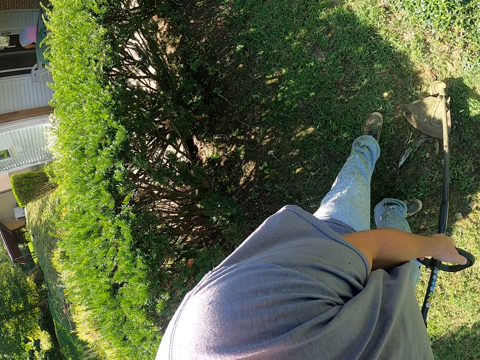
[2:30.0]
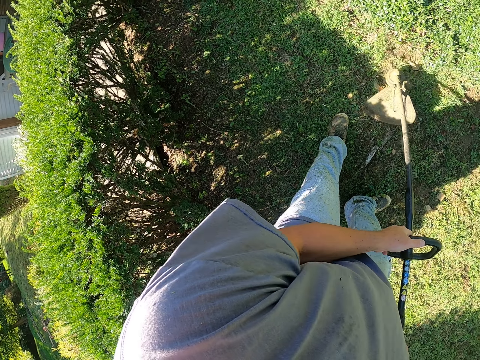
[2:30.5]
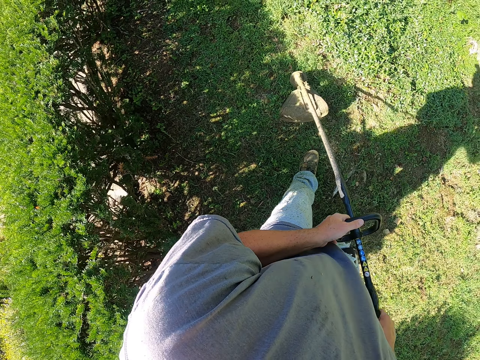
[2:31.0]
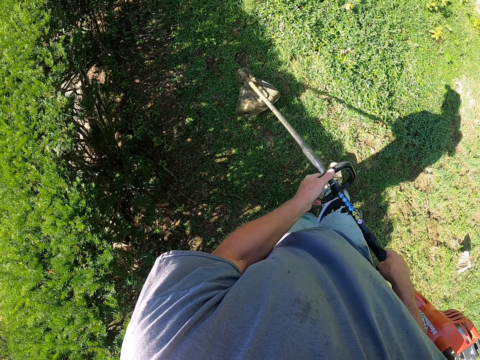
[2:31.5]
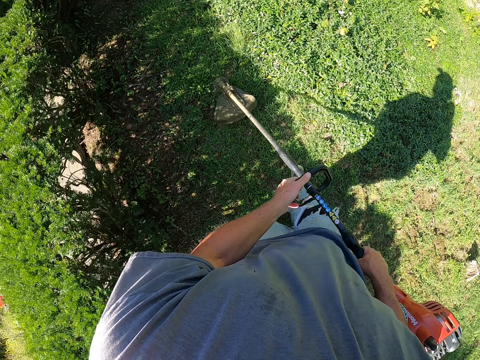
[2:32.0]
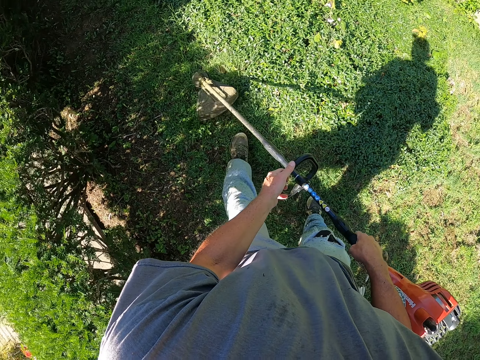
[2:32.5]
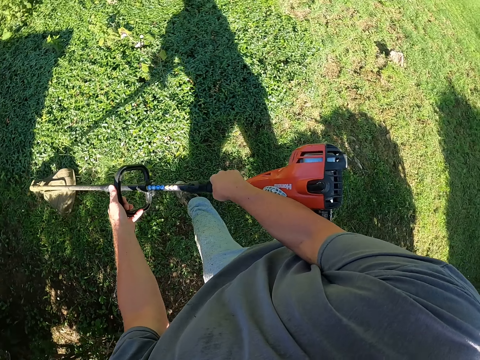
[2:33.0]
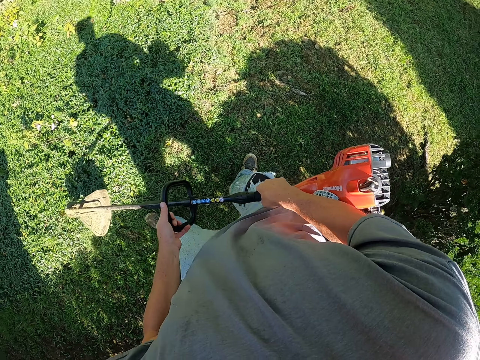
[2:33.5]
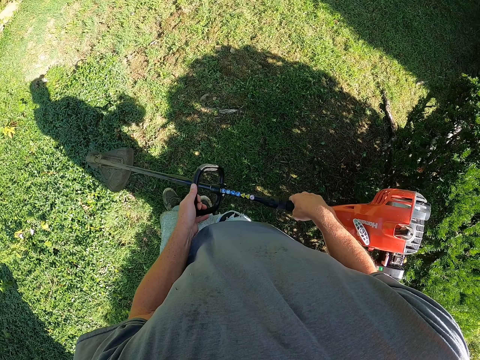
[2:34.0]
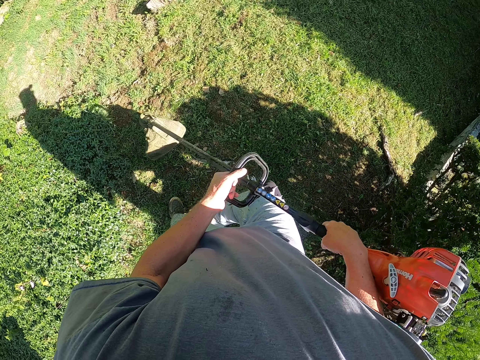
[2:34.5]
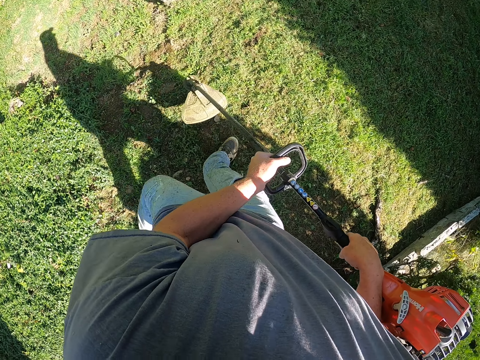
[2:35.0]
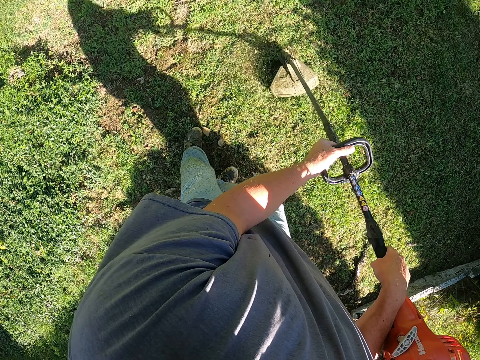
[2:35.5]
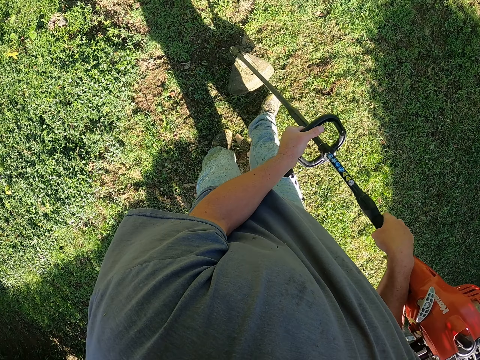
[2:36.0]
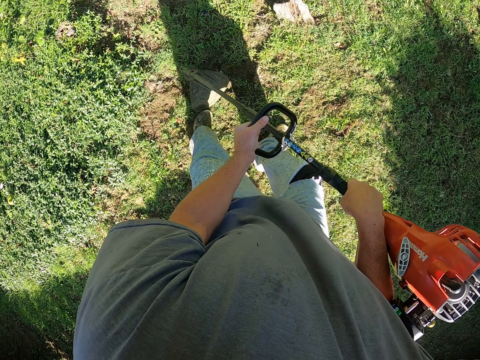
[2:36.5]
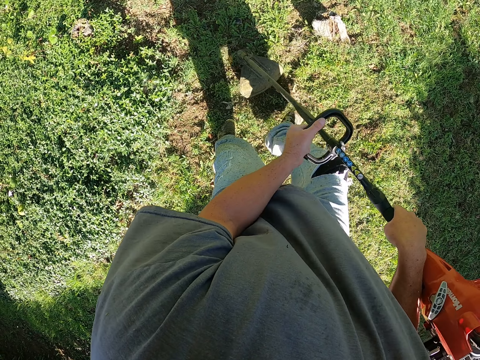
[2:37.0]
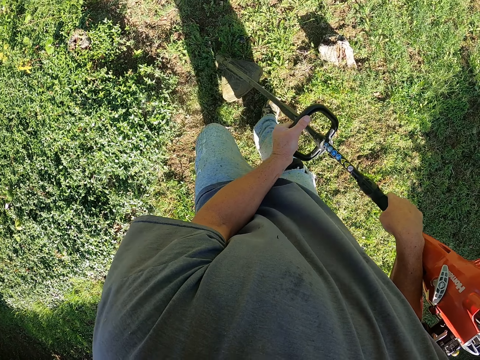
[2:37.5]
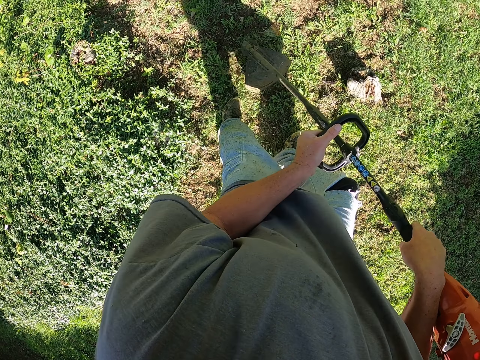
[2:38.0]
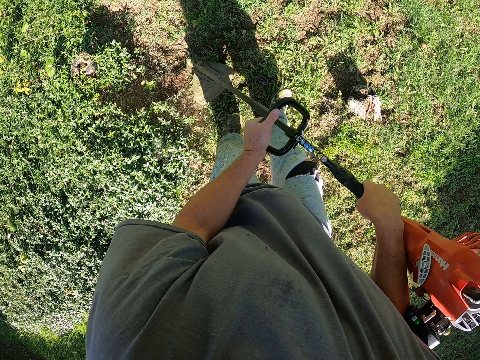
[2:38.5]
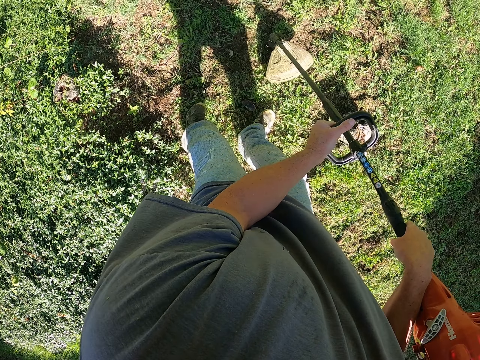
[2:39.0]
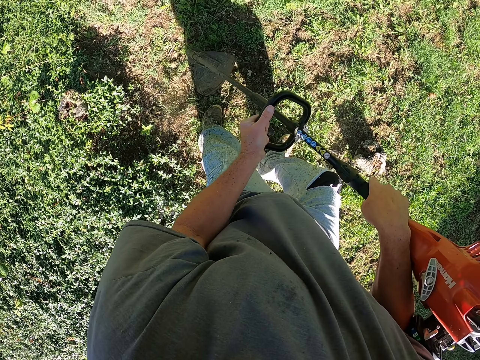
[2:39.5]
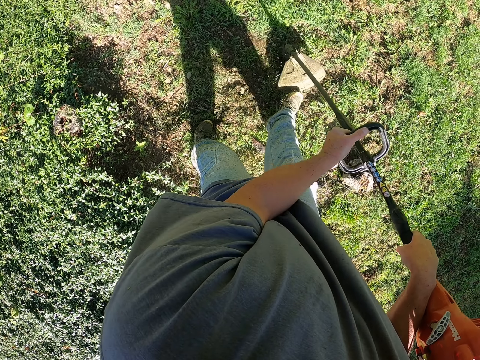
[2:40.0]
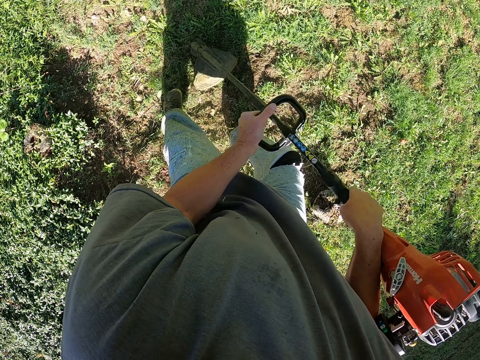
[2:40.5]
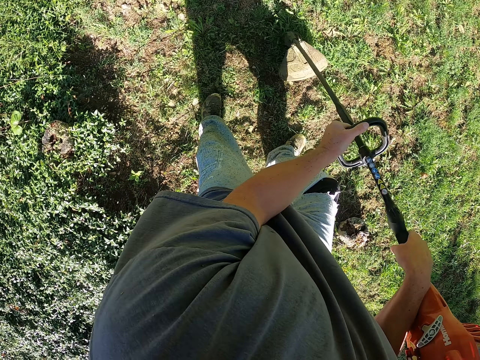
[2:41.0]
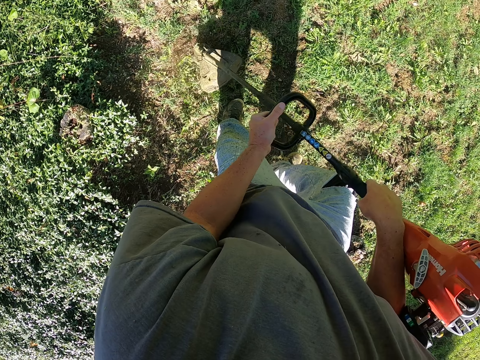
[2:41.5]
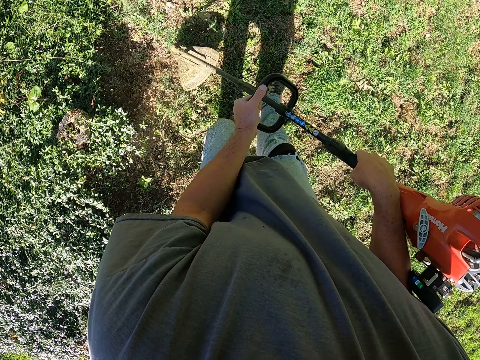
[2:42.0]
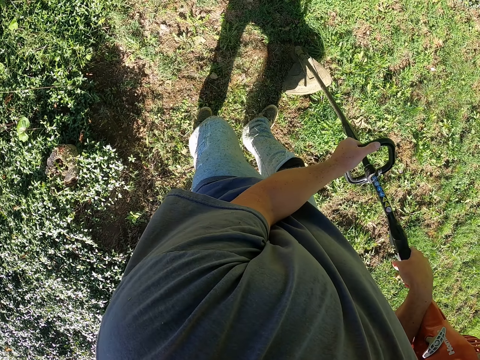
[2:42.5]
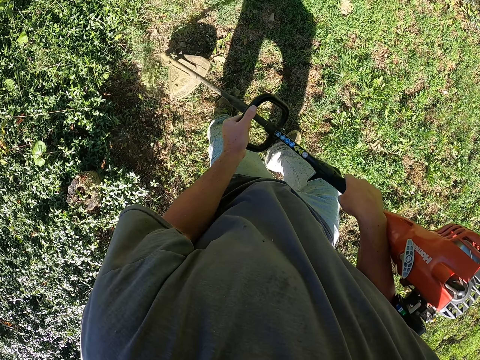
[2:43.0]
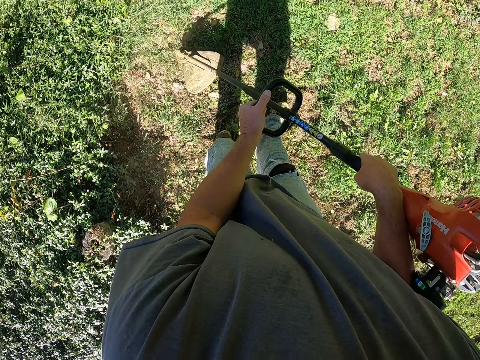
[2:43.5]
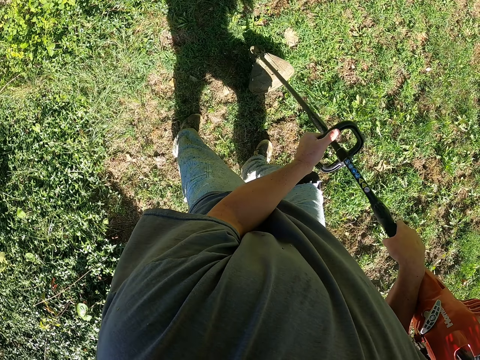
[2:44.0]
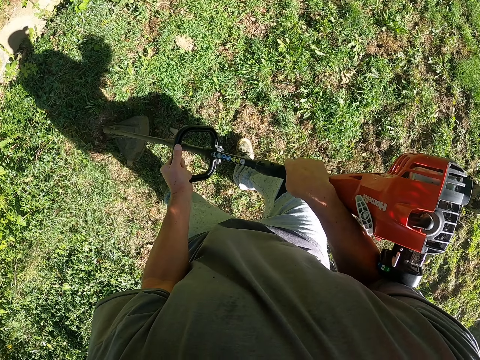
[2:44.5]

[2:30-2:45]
The camera wearer moves around. They cut grass with the cutting machine. They move around. They cut grass with the cutting machine.

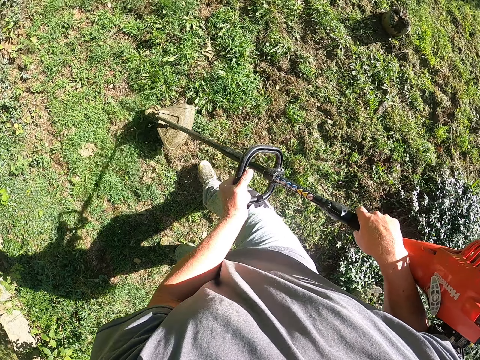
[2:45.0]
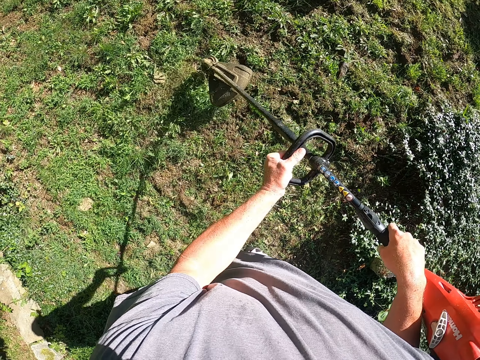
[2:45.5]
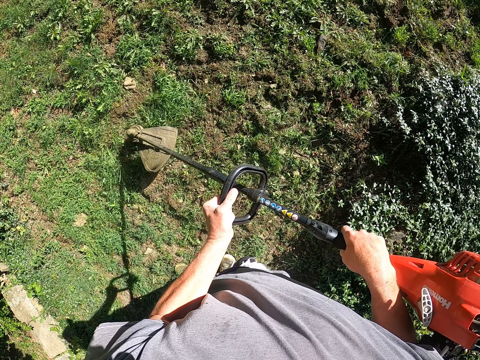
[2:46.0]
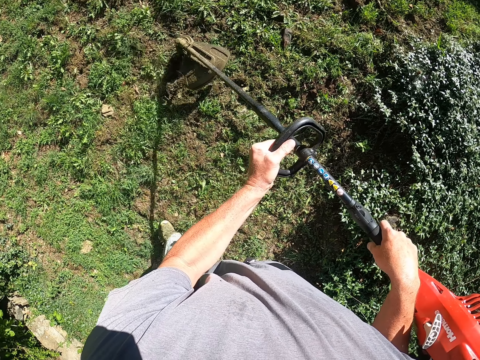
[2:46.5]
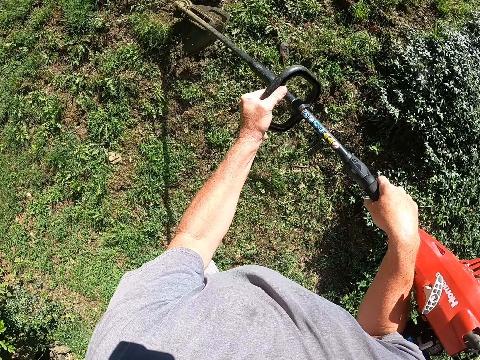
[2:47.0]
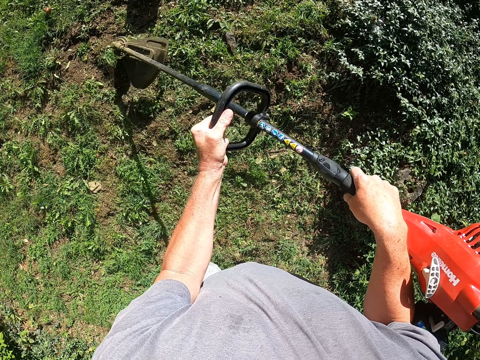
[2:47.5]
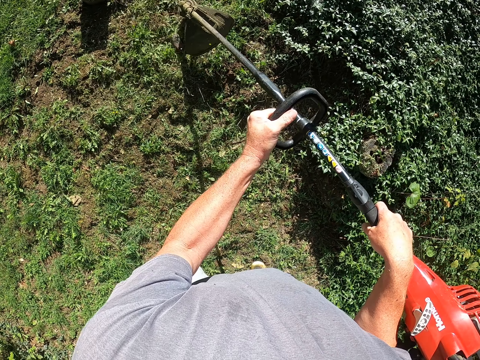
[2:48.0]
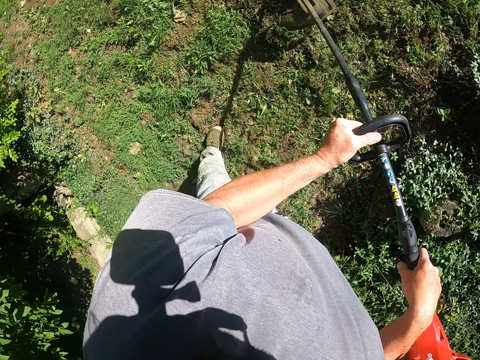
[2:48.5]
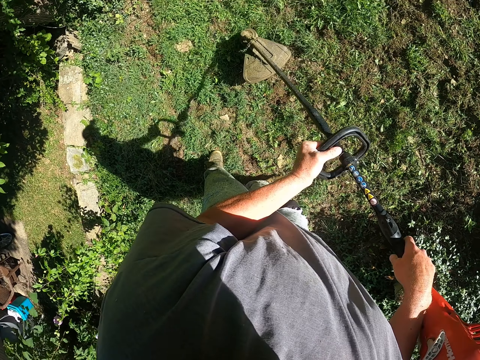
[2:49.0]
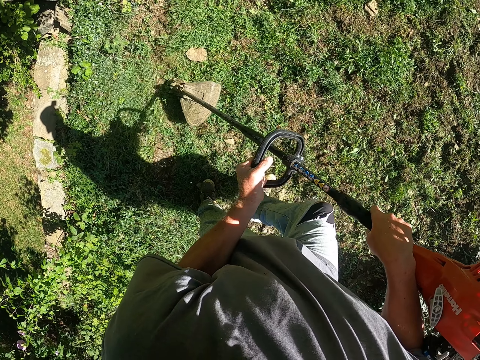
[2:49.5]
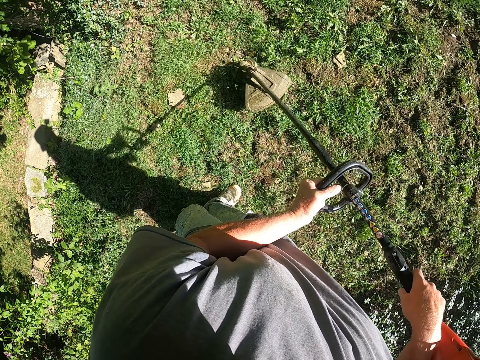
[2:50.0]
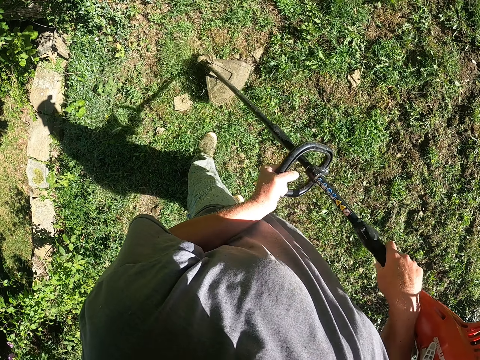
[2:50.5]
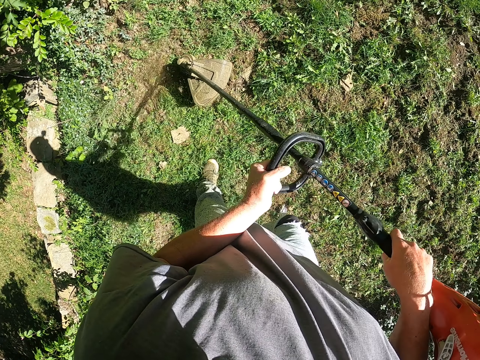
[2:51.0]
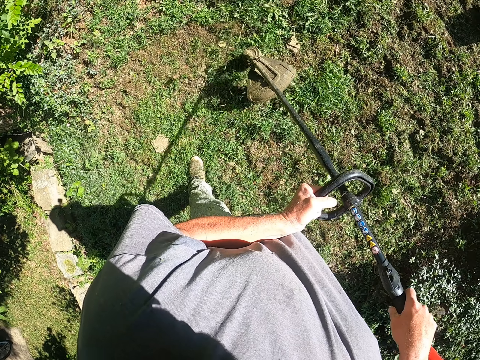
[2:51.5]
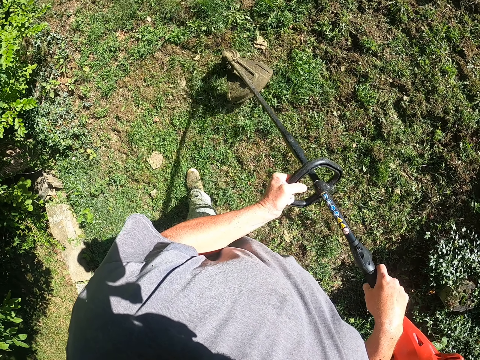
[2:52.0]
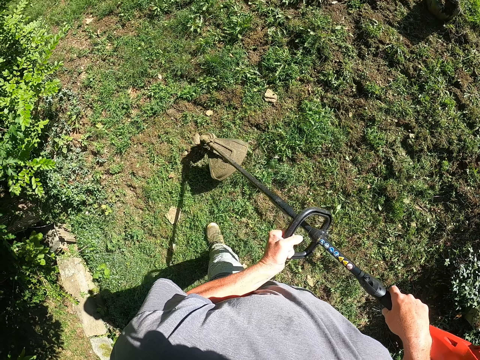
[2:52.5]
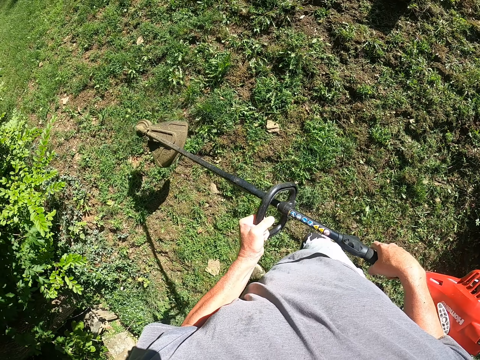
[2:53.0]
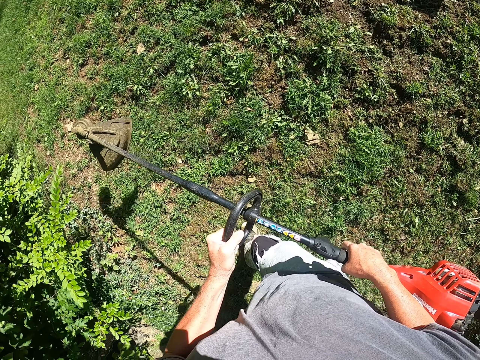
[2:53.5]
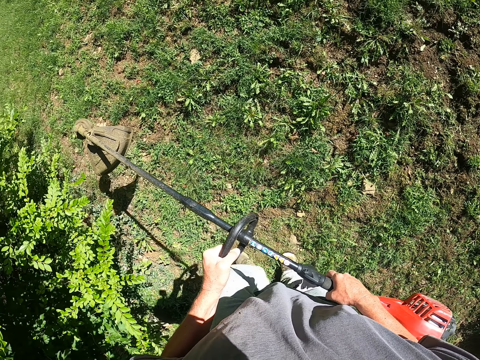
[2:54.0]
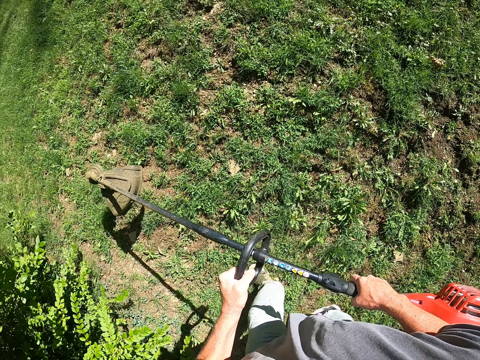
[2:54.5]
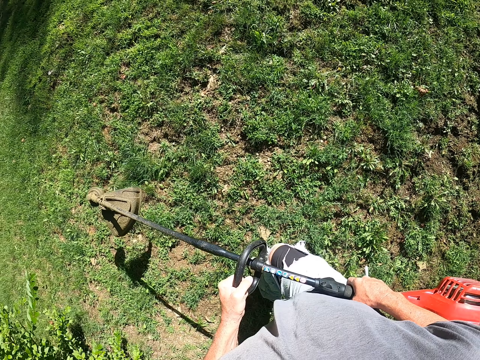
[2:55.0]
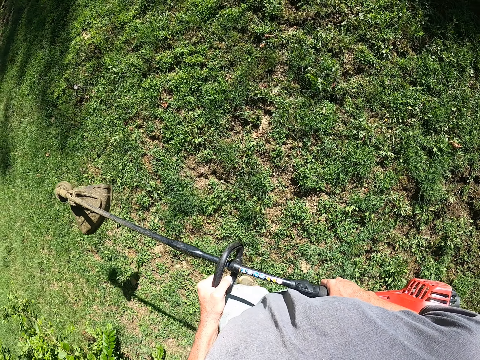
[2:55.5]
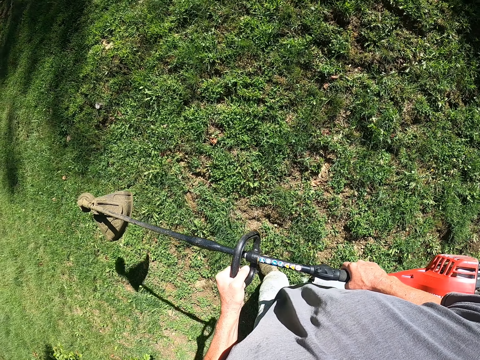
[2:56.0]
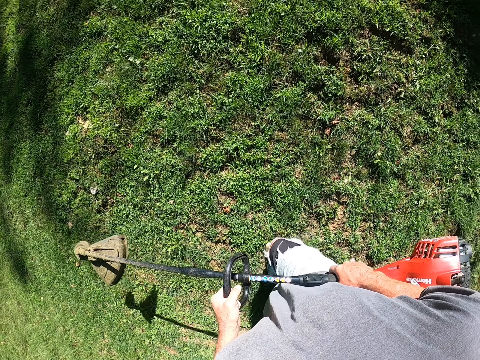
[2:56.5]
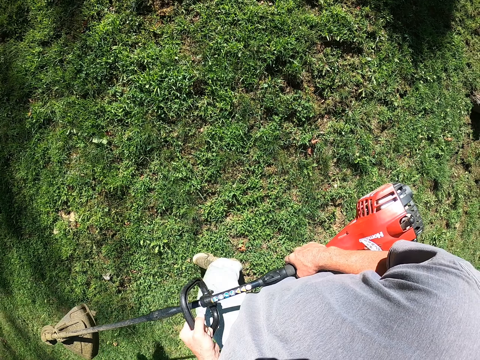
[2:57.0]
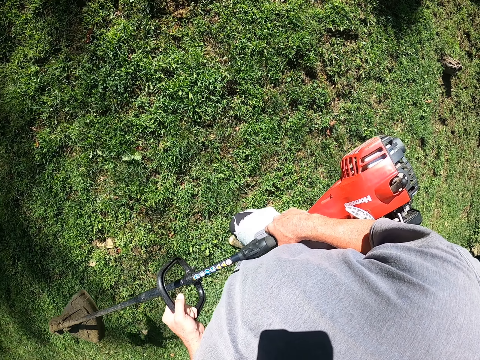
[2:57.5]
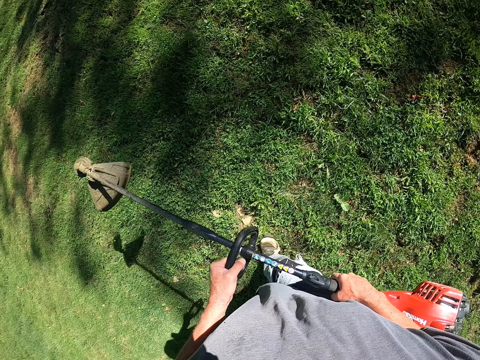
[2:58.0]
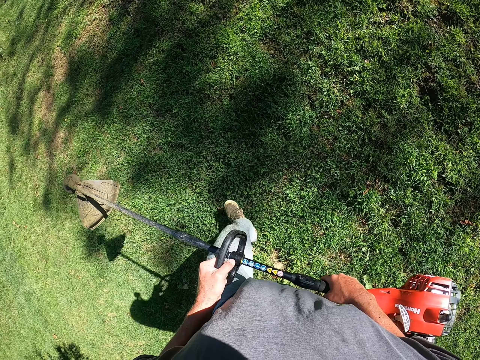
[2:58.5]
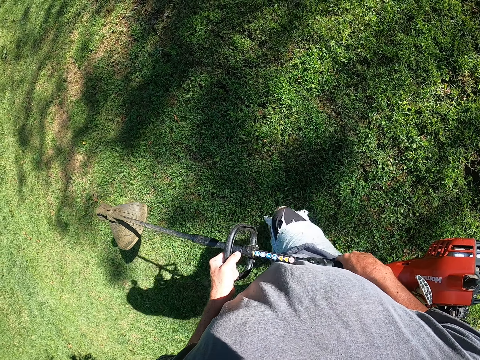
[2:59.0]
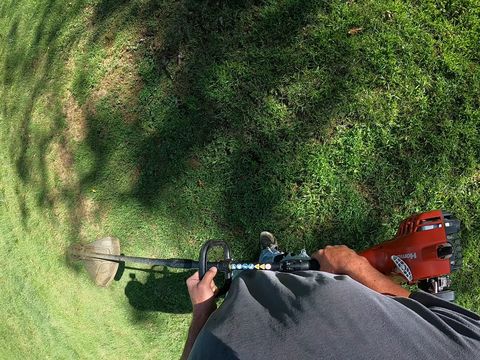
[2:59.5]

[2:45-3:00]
The camera wearer walks around the compound.
